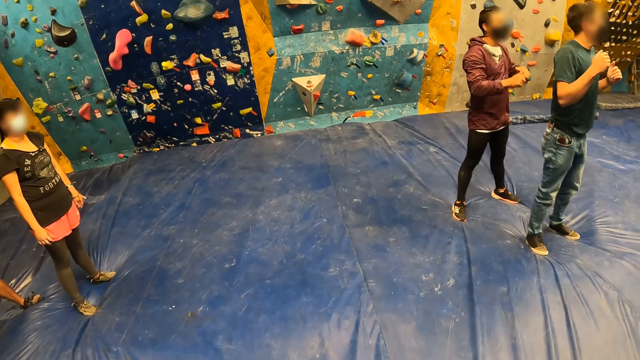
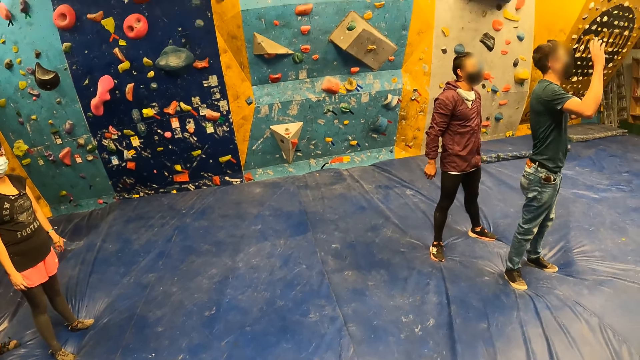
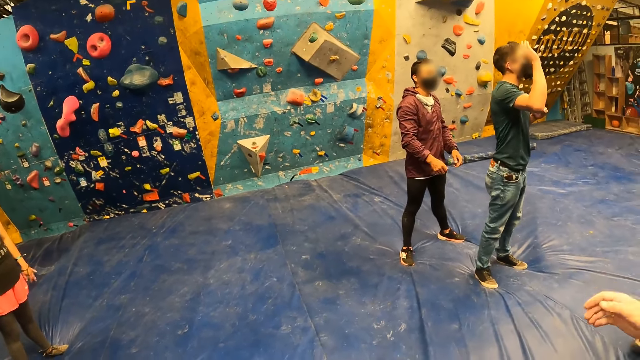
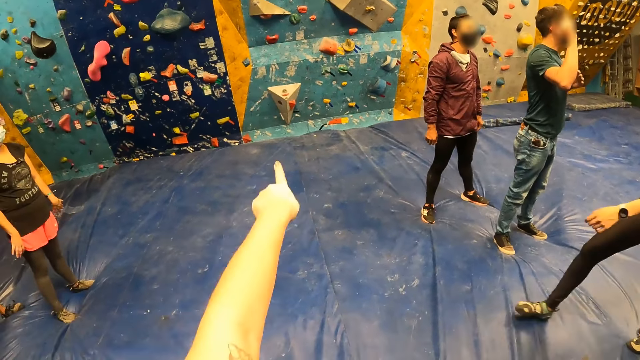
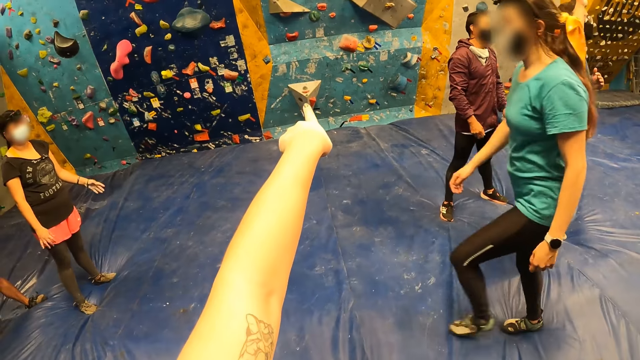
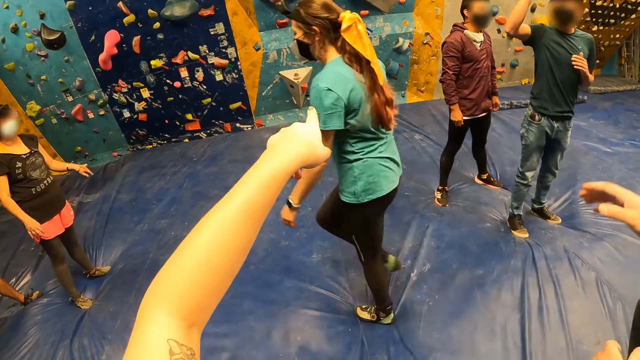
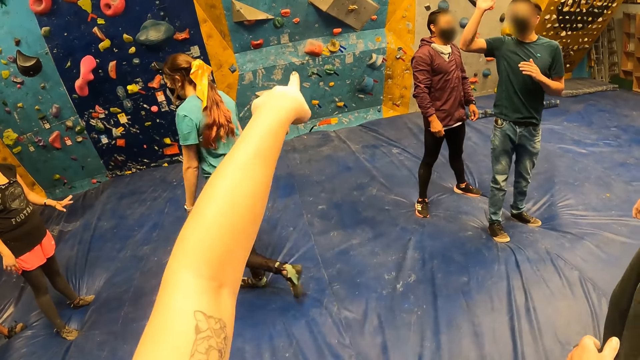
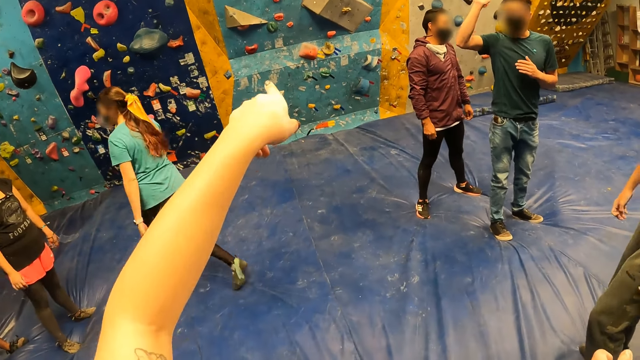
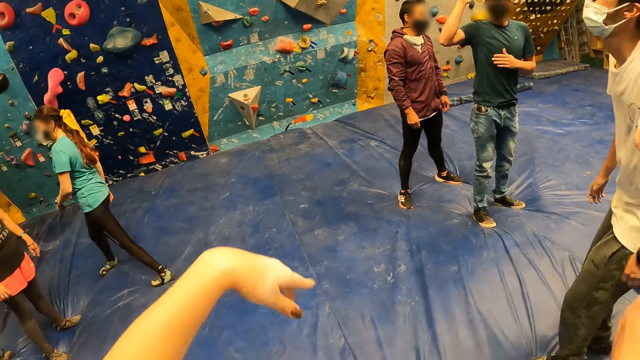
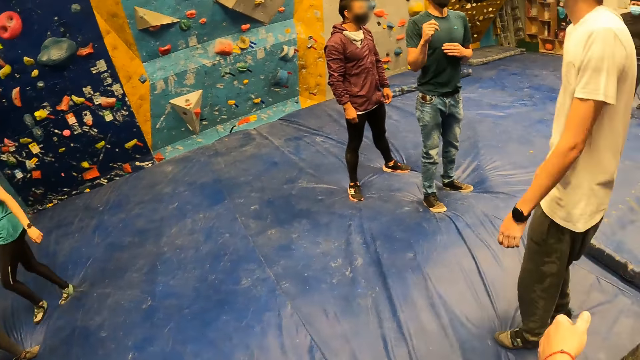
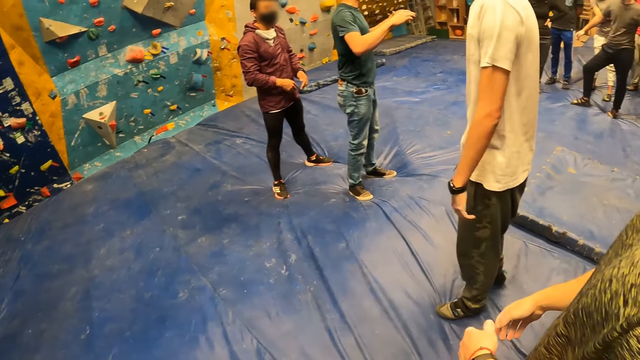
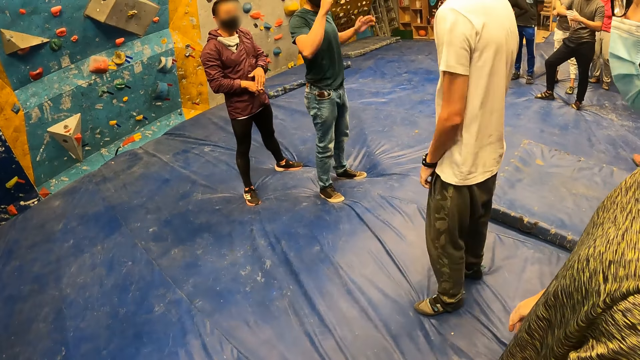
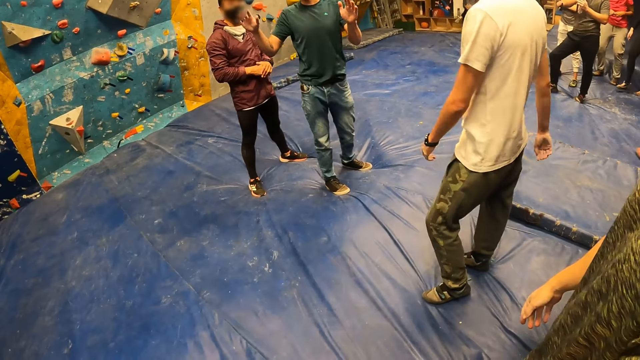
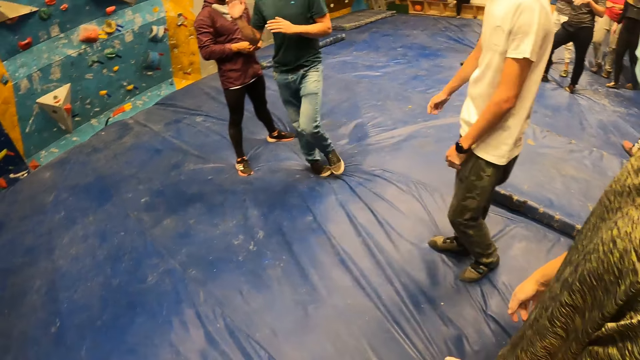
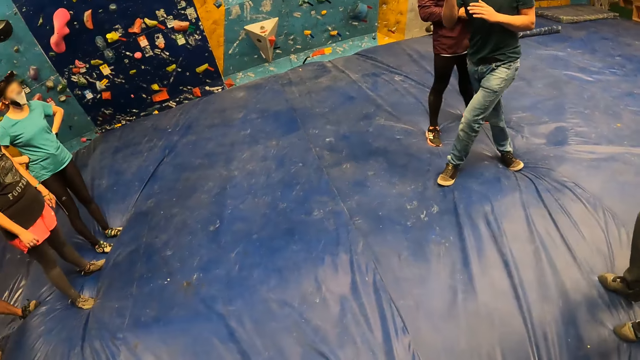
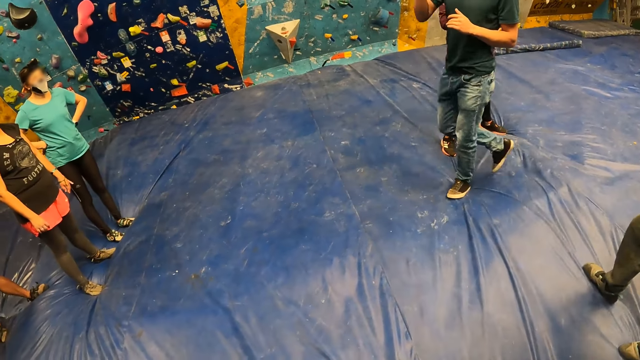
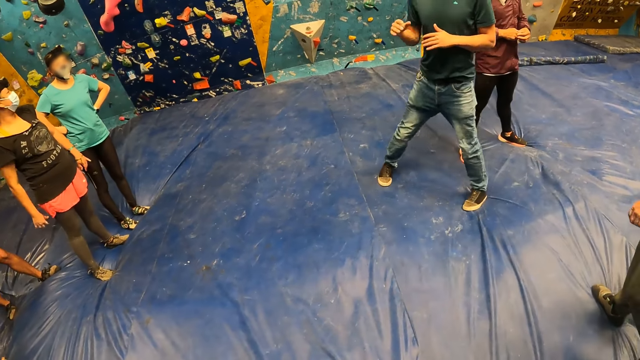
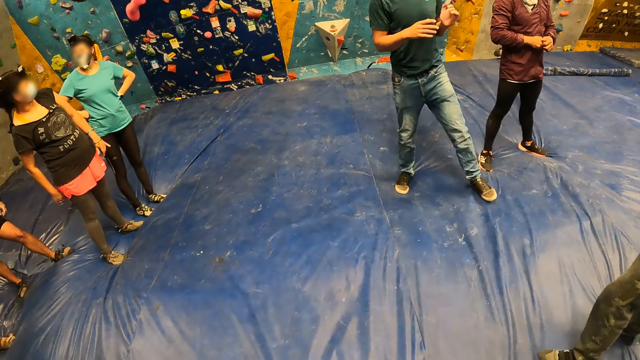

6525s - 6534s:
The camera wearer points ahead with the left arm. They interact with a group of people. They put the left hand down.

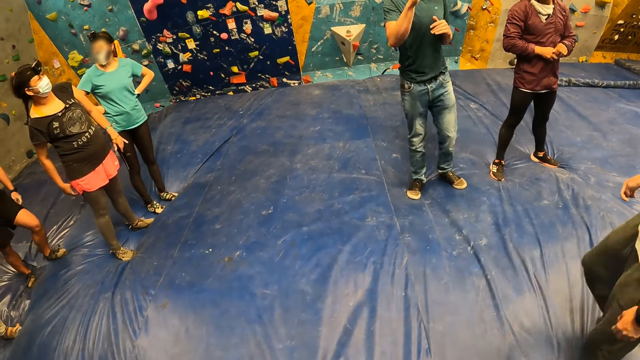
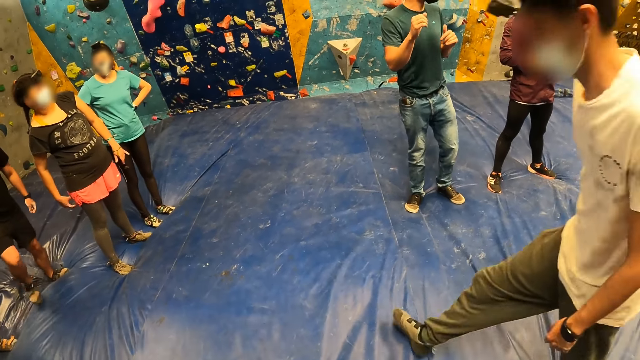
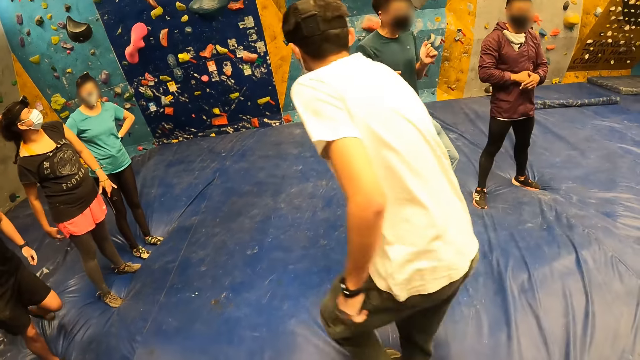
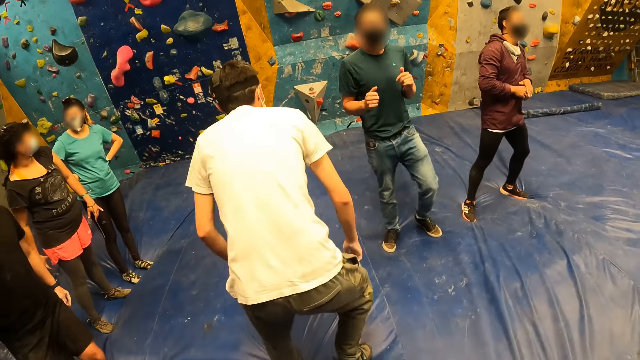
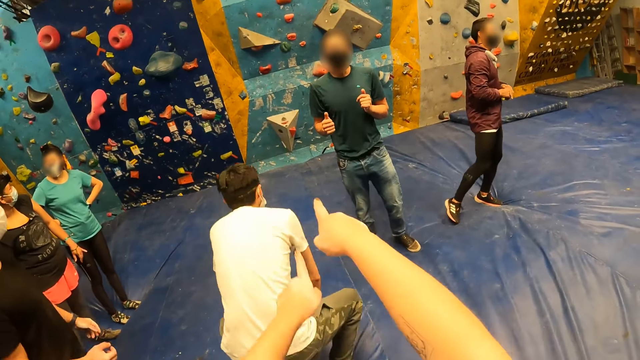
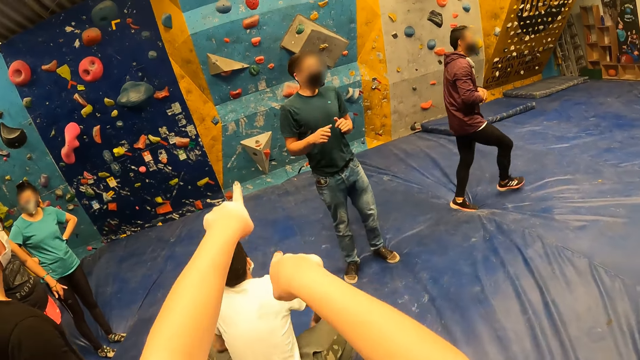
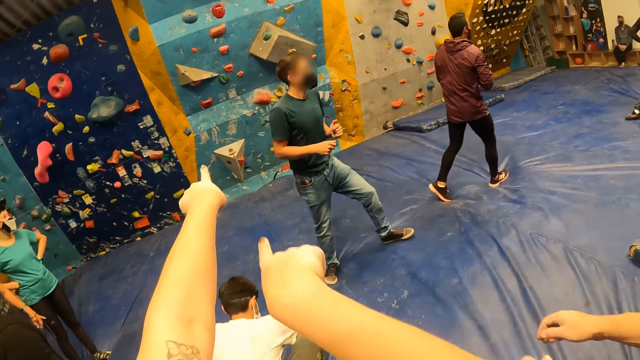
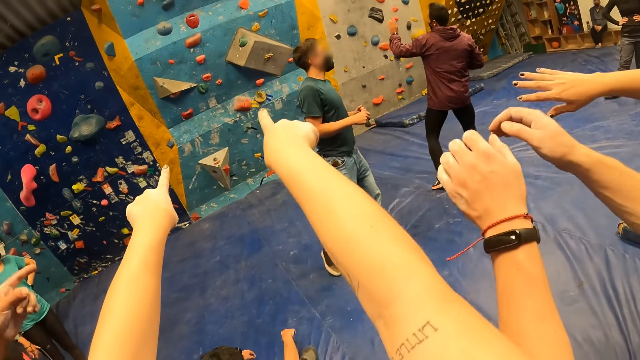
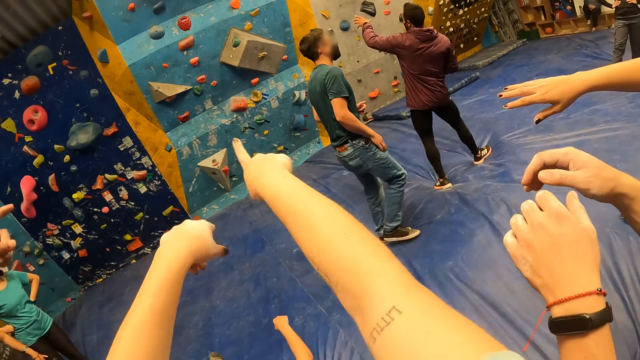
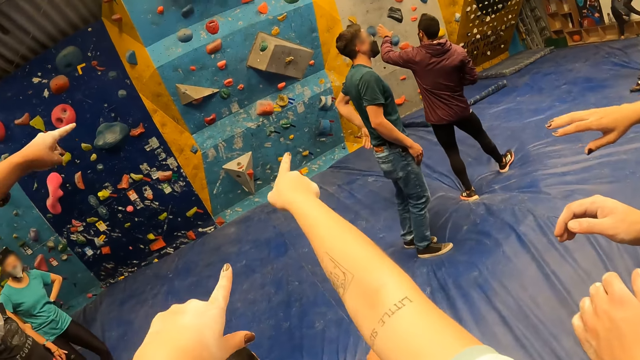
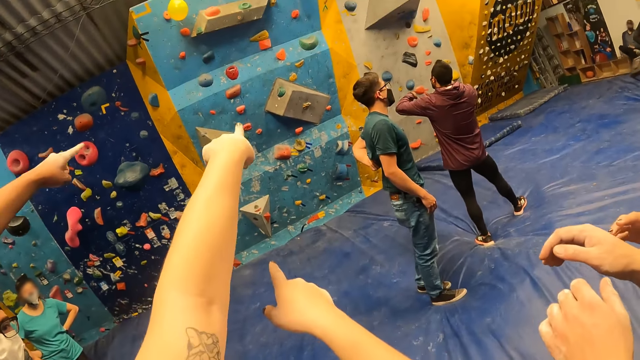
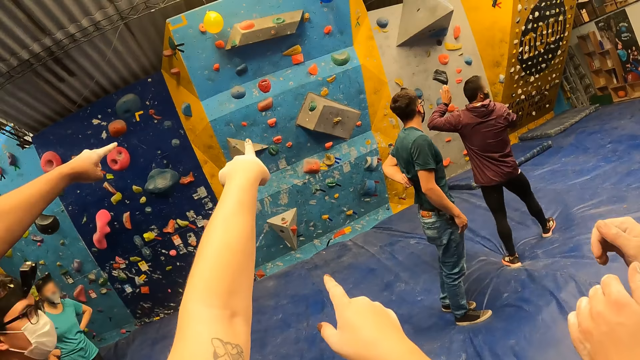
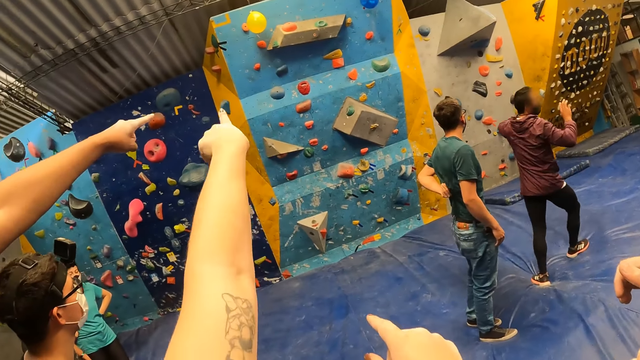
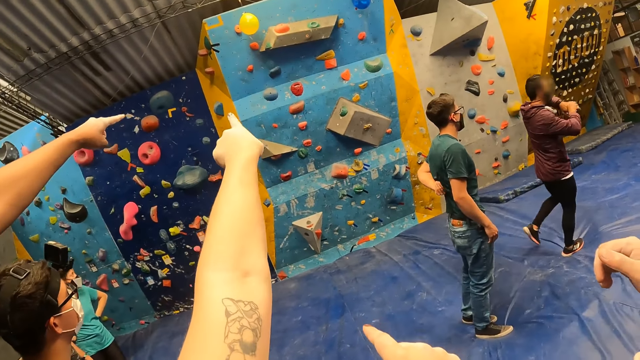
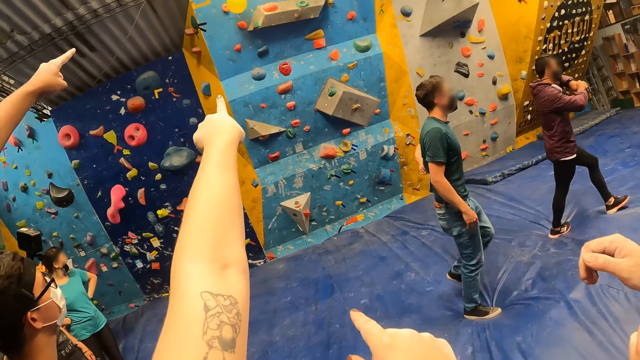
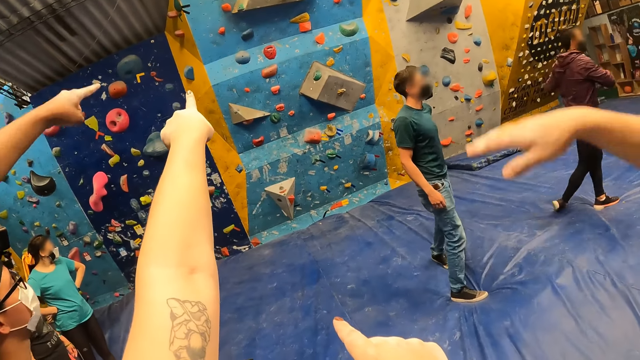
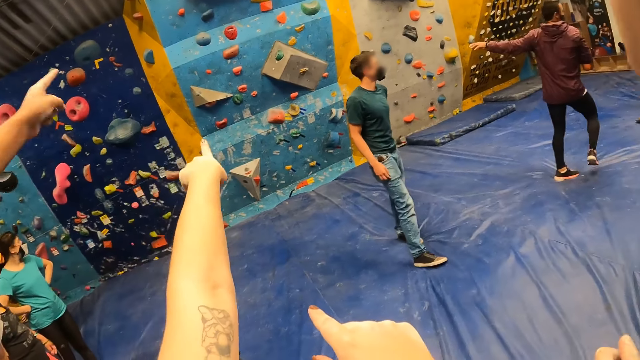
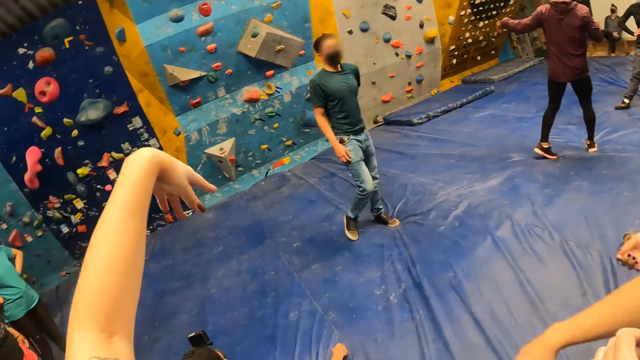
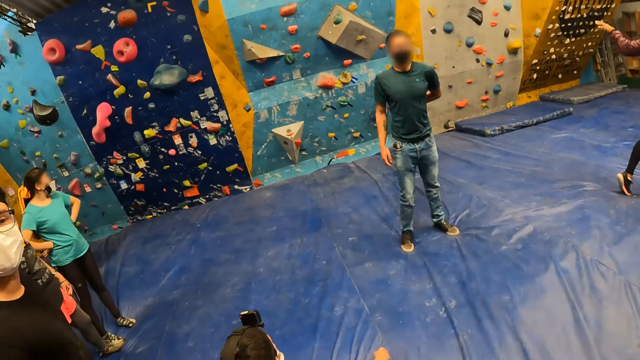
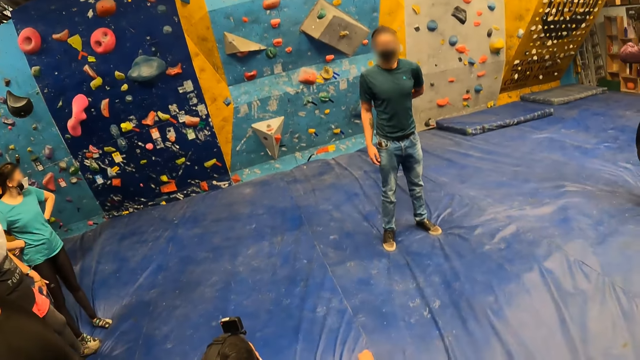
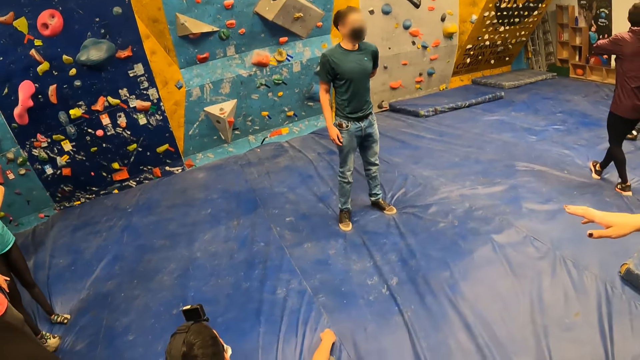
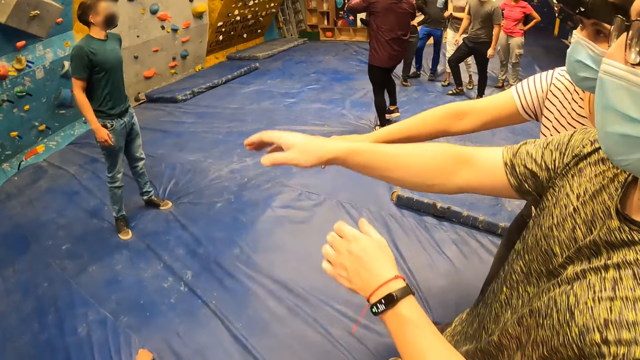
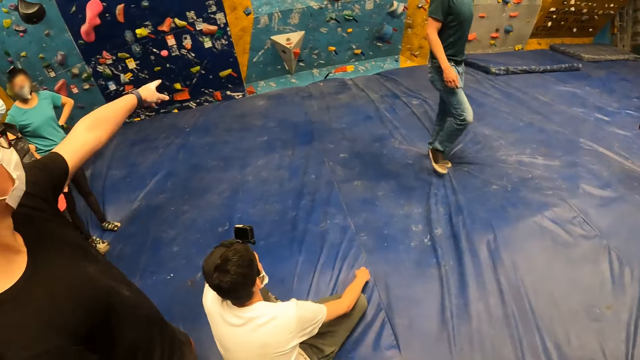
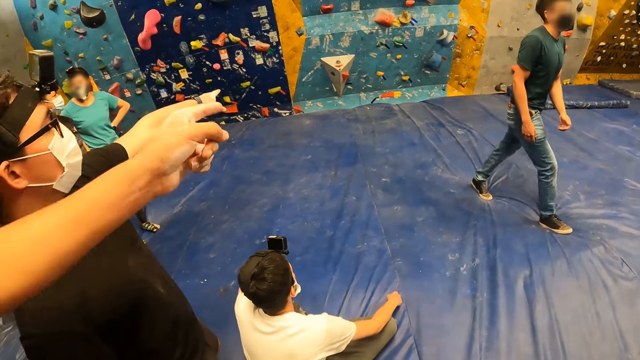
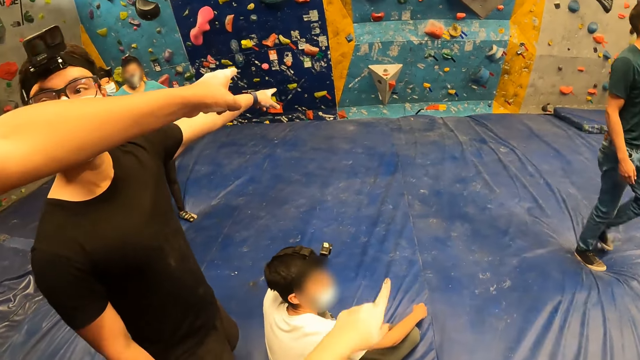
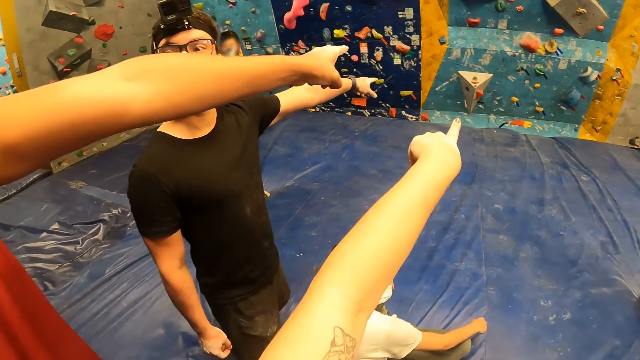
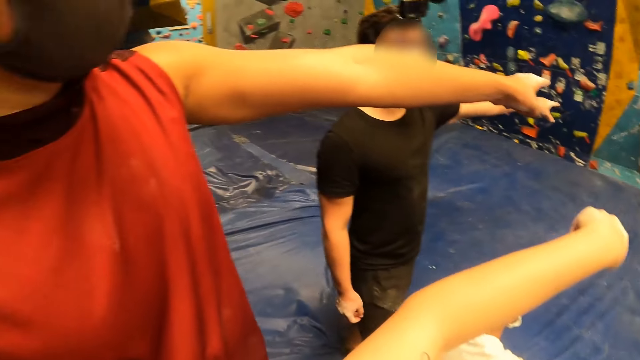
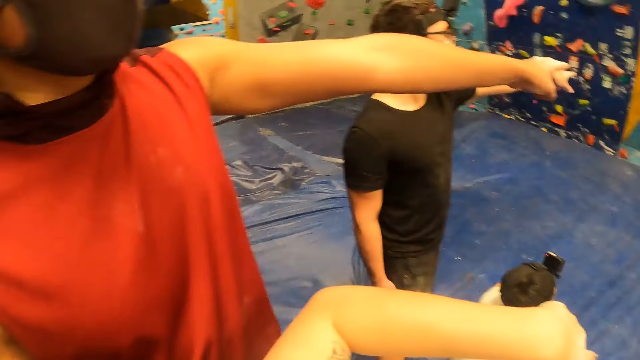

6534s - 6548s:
The camera wearer points forward with both hands. He stretches his left arm. He puts down his hands. He points with the left hand.
